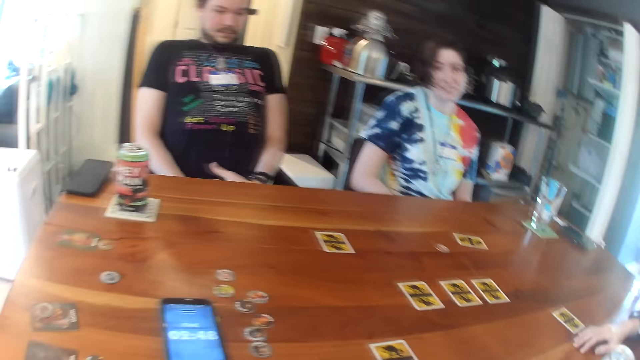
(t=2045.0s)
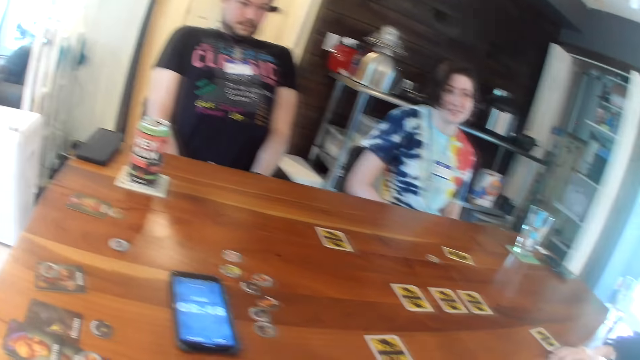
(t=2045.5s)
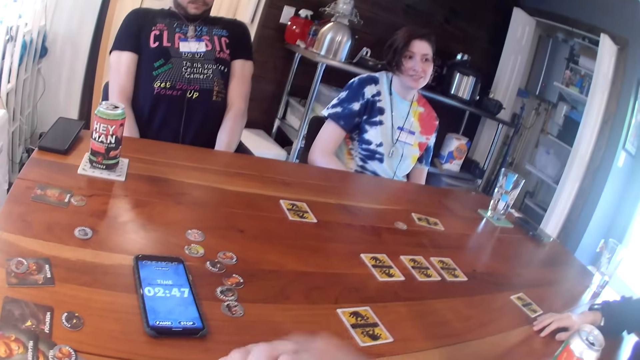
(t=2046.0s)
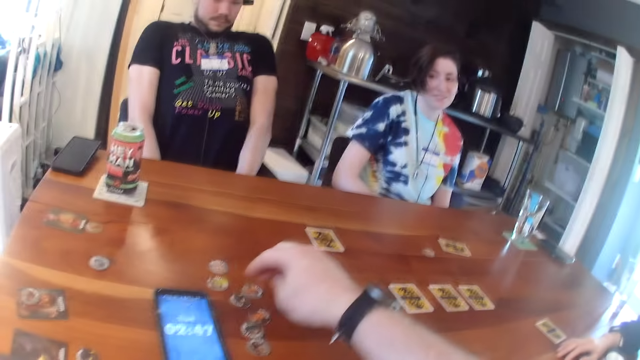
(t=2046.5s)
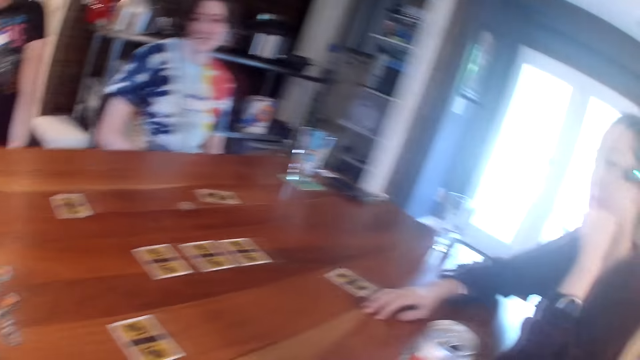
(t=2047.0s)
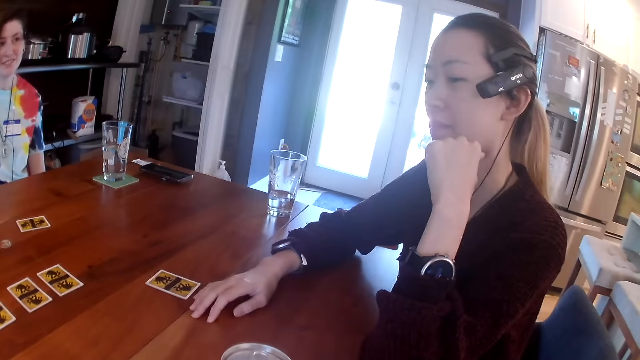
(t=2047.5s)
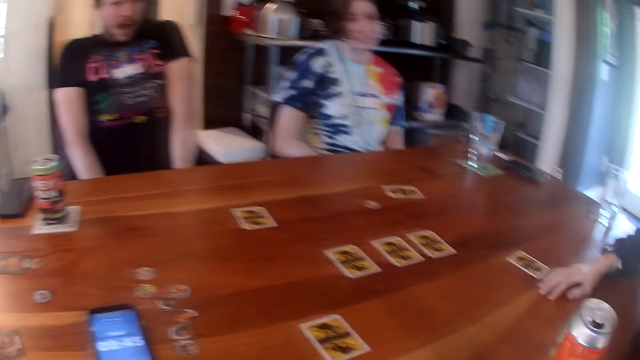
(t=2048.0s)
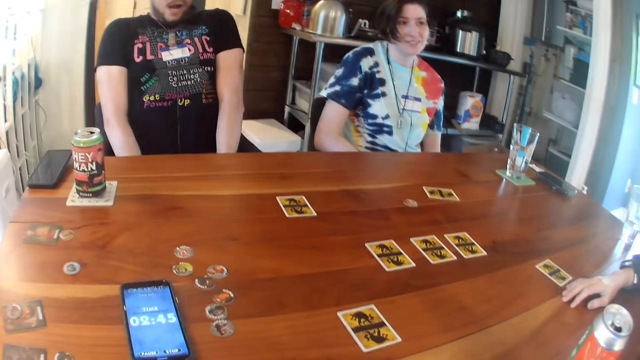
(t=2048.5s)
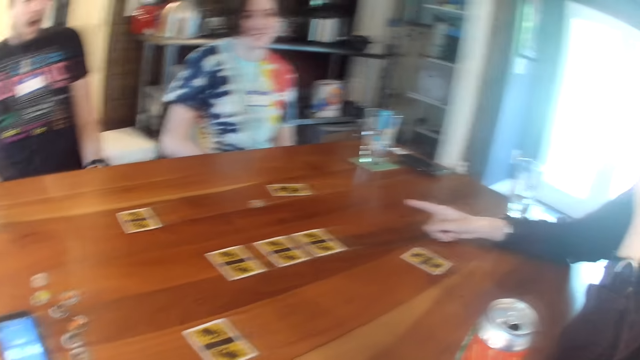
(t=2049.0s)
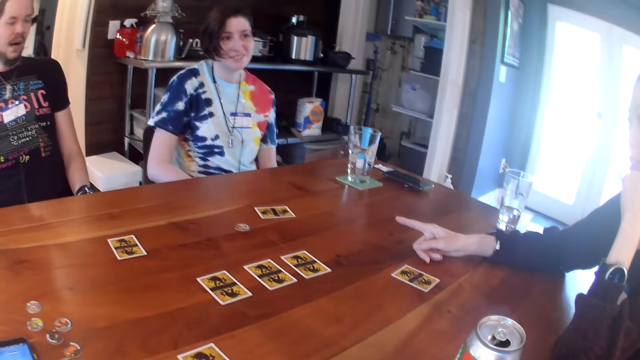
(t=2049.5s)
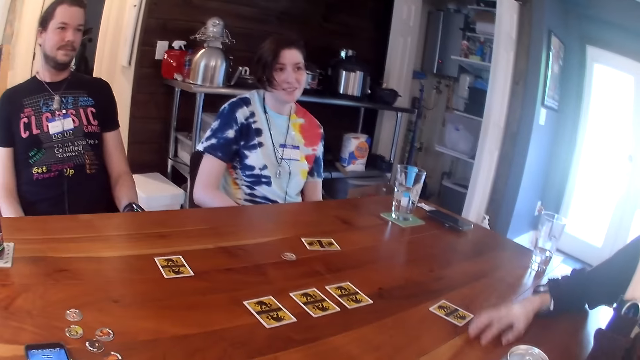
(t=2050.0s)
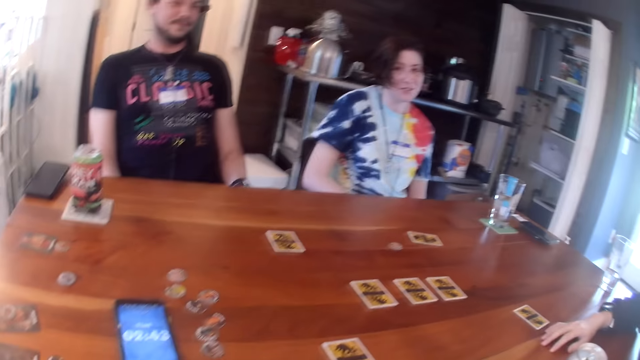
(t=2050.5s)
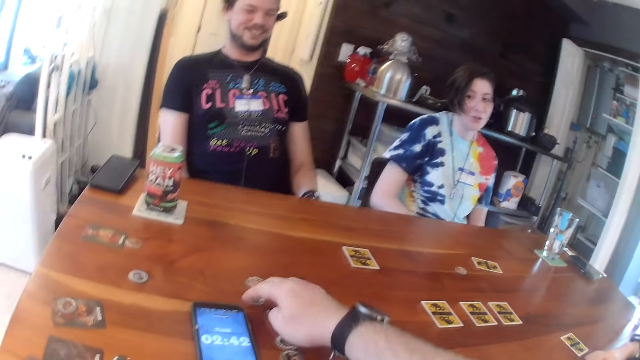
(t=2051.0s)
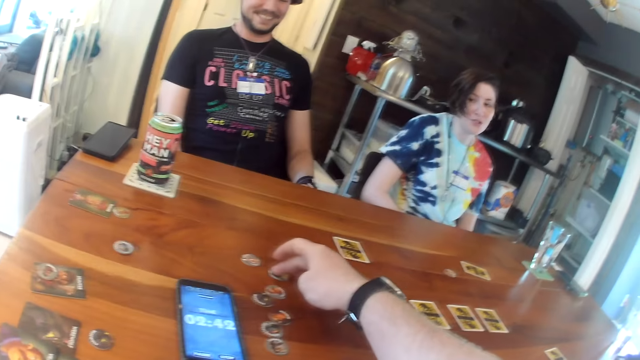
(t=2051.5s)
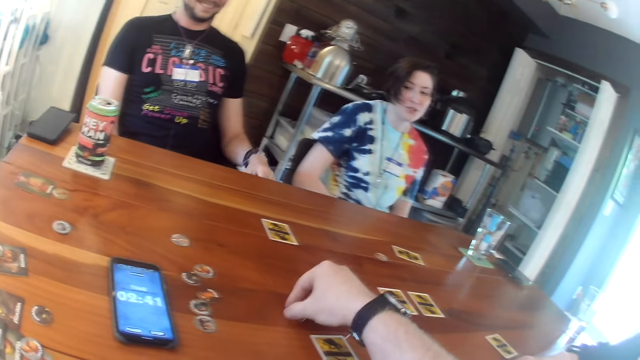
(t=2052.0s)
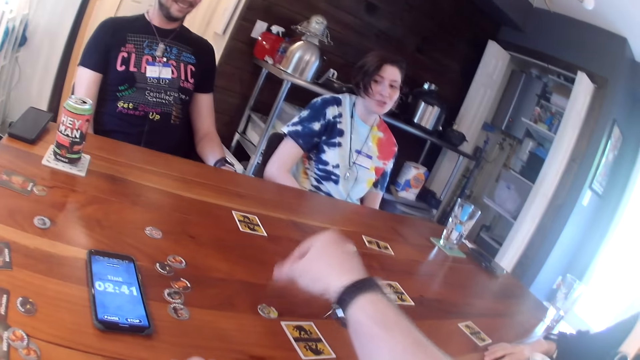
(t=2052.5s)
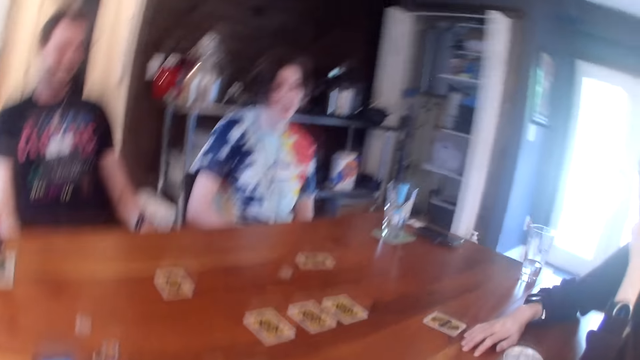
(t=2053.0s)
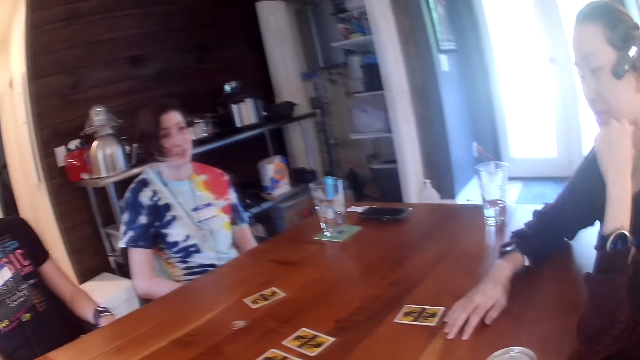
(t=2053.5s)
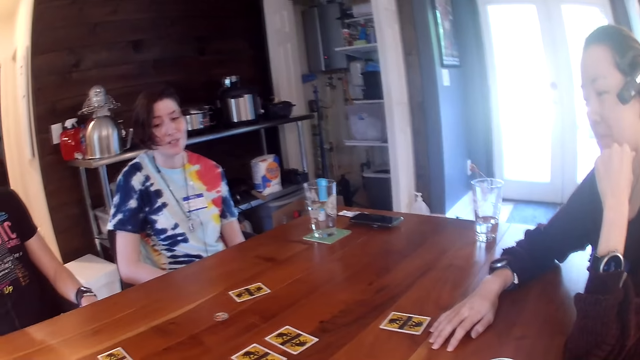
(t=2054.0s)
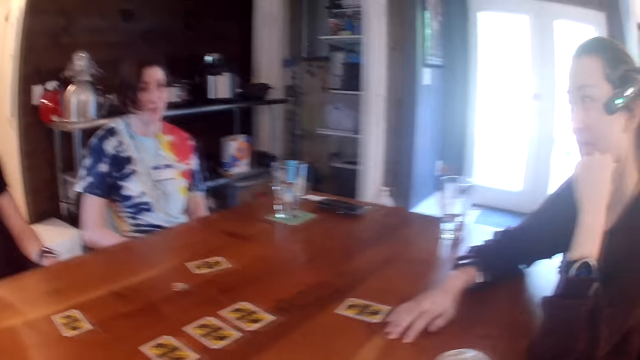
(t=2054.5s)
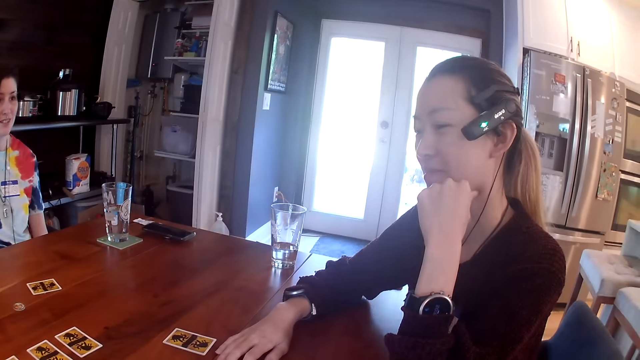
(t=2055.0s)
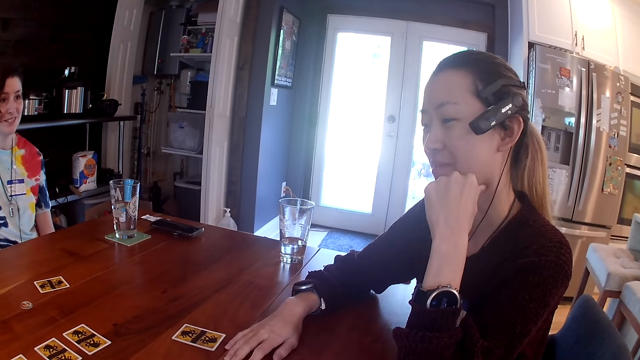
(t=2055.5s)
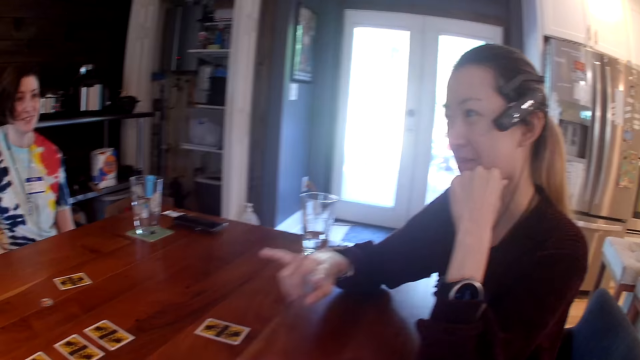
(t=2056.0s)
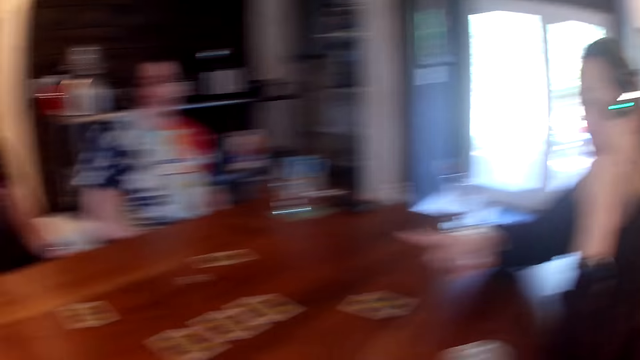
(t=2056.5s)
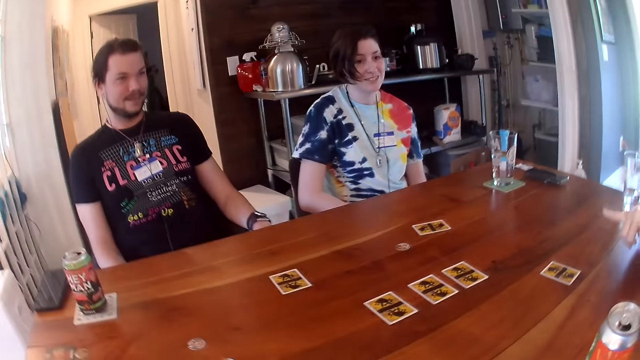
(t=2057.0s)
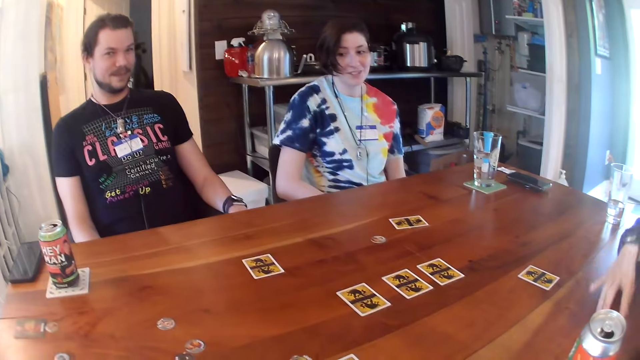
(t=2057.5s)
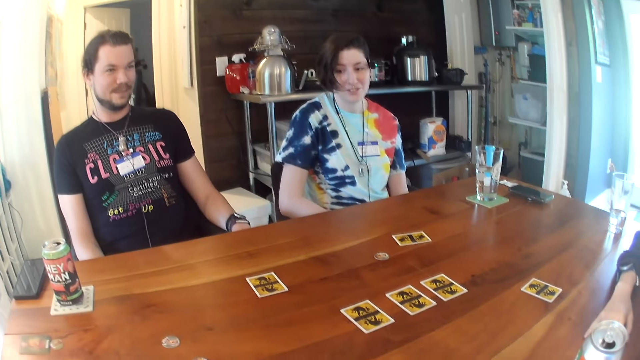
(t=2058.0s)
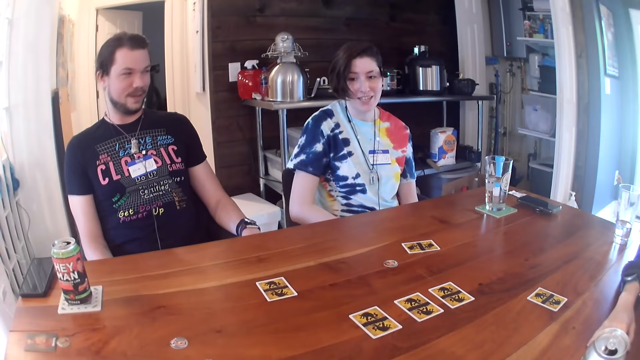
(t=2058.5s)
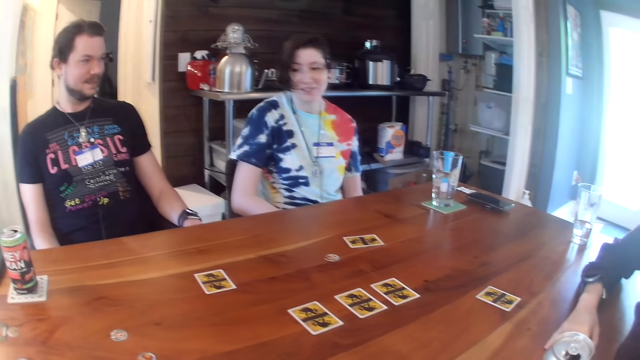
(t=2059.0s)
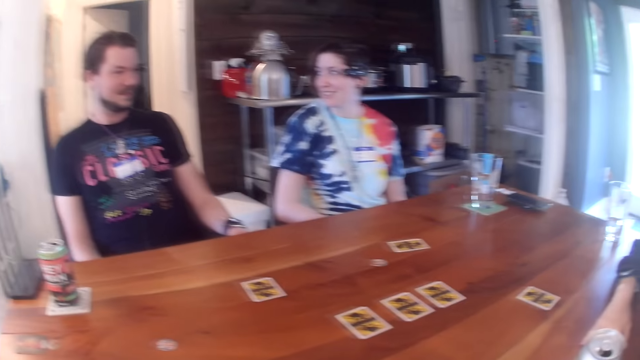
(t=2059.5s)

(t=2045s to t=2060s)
The camera wearer moves a chip on the table with his right hand. A woman points at a man.

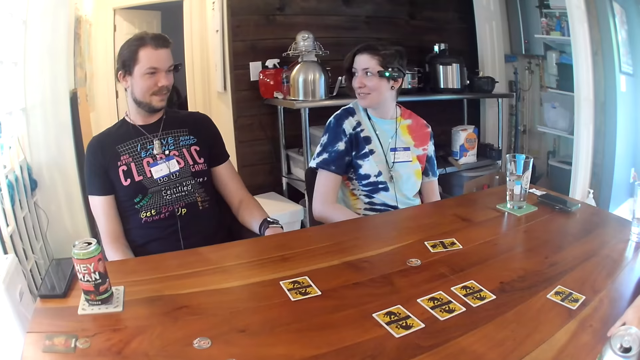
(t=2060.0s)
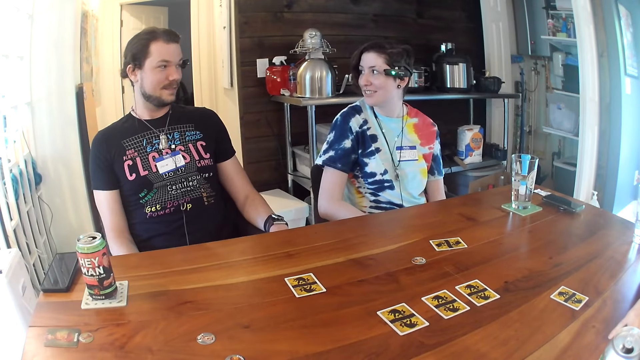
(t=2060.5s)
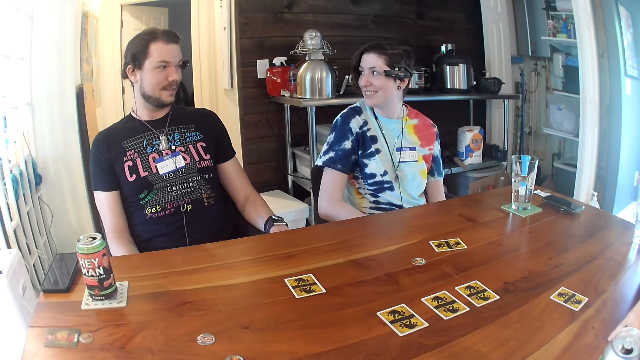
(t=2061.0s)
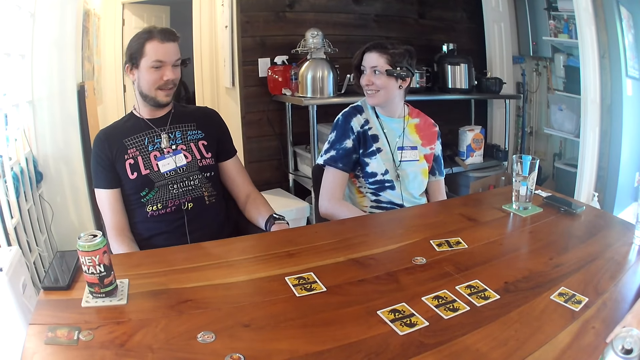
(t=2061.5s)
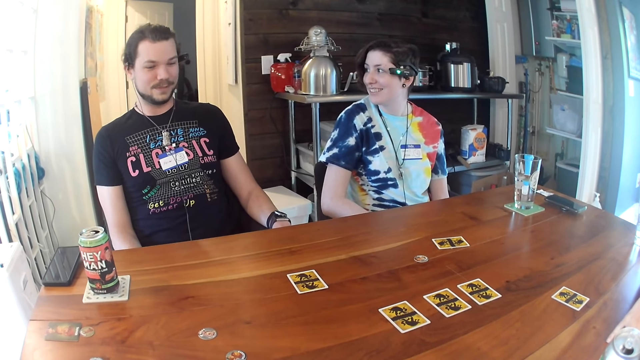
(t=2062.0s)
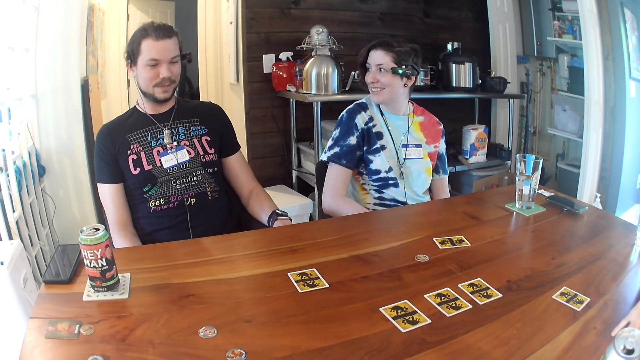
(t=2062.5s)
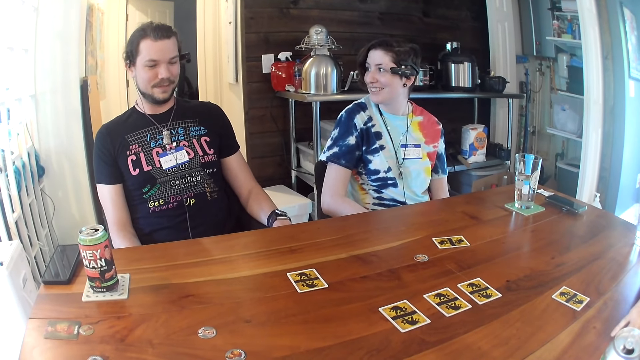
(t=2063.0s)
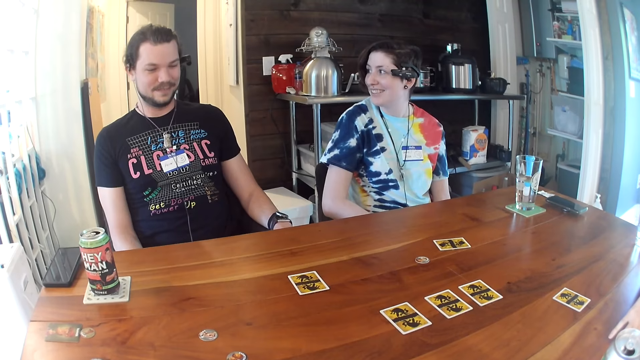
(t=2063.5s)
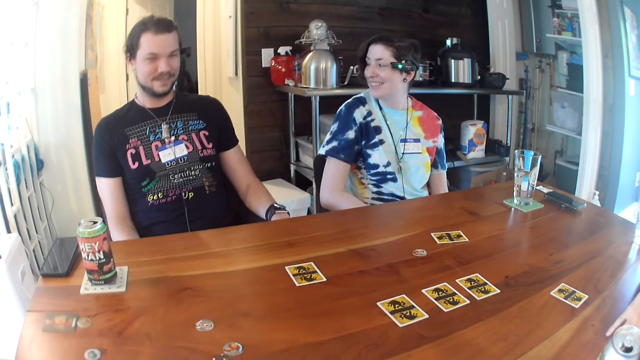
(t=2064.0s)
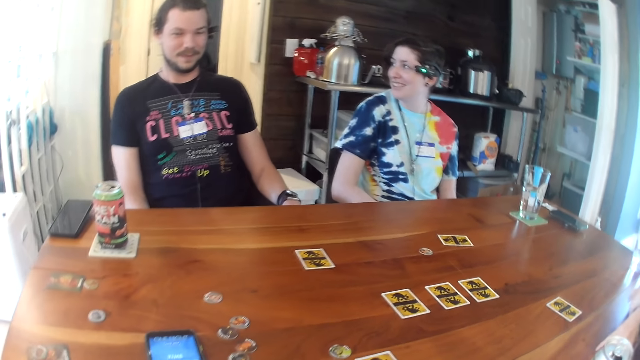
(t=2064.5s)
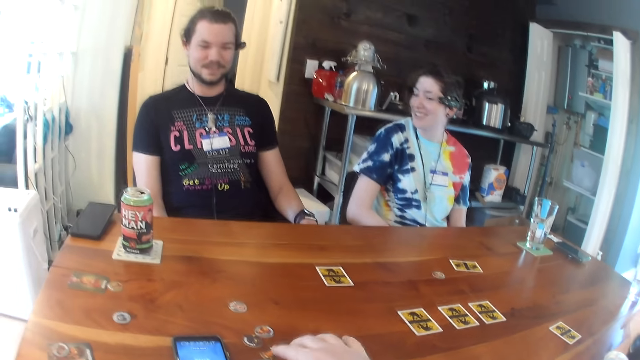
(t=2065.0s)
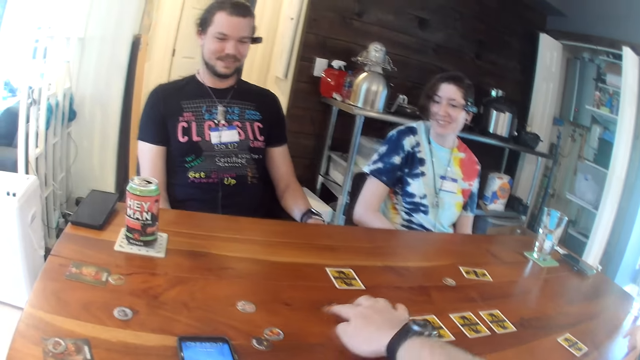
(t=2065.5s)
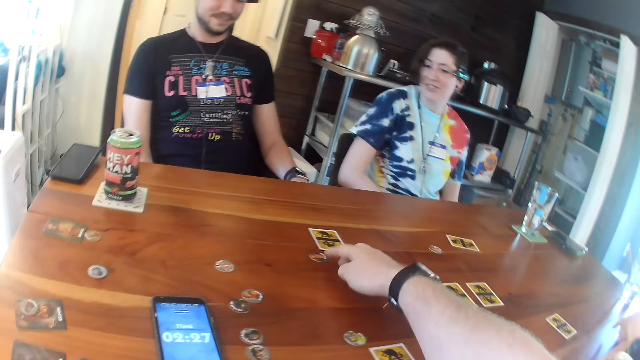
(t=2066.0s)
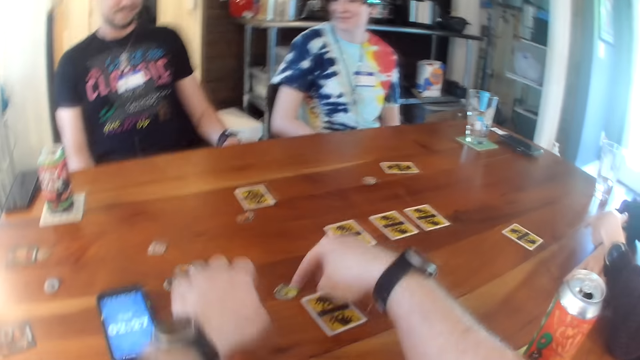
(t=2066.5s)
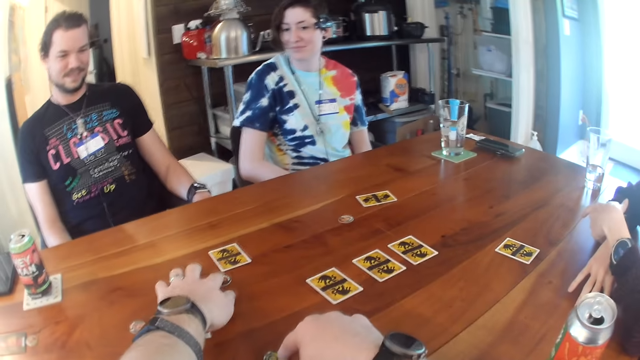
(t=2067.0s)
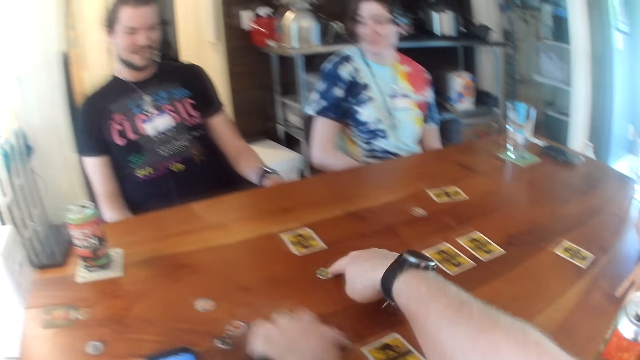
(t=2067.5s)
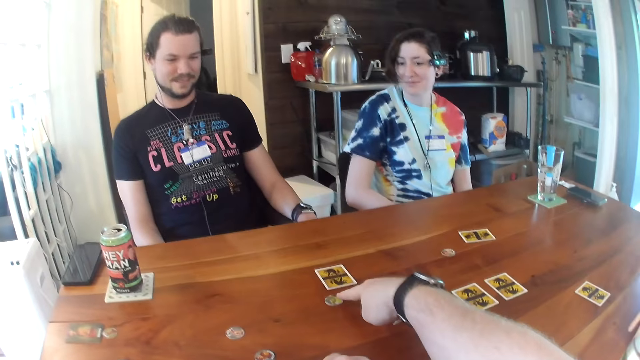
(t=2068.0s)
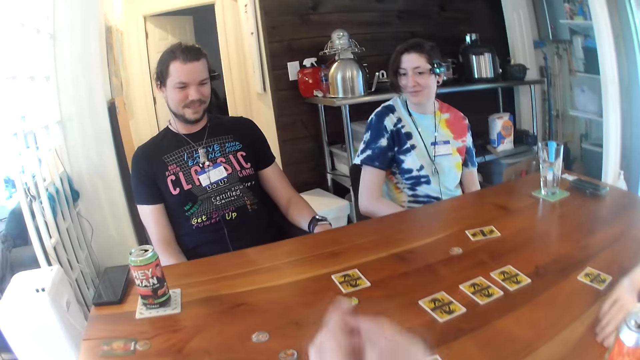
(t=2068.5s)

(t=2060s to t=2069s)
The camera wearer moves the chip on the table with his right hand. He moves the chip on the table with his left hand. He moves the chip on the table with his right hand.
